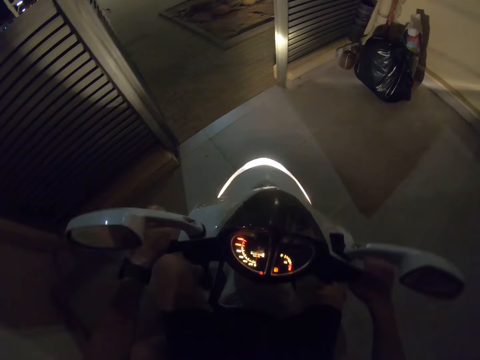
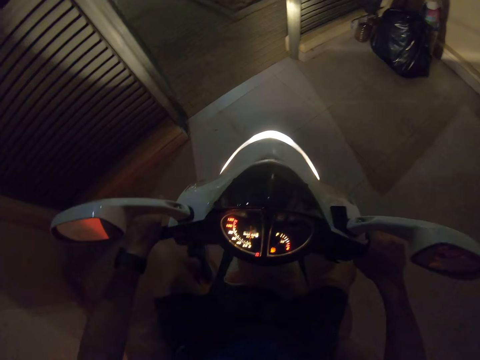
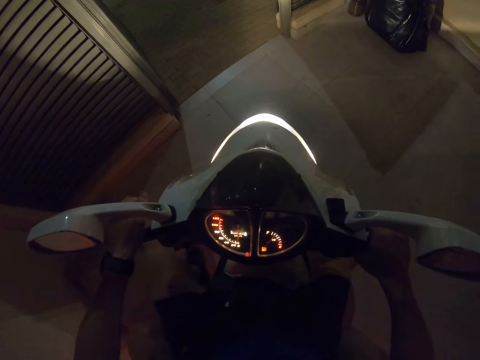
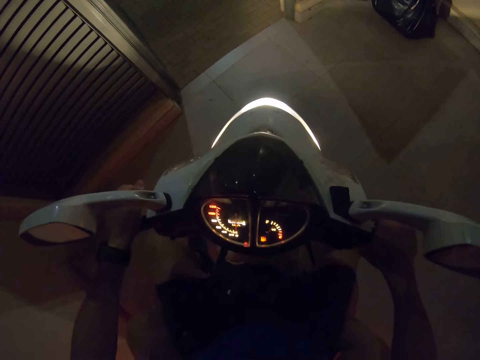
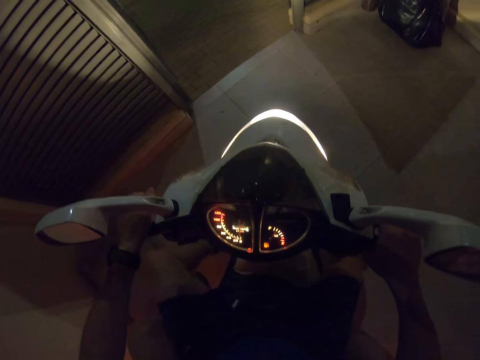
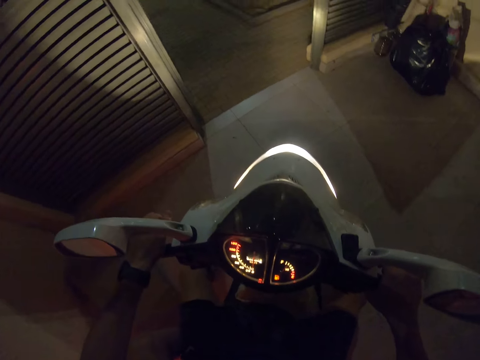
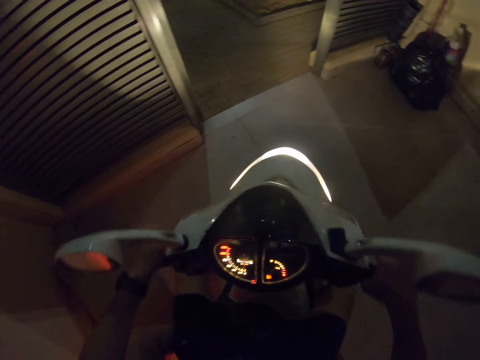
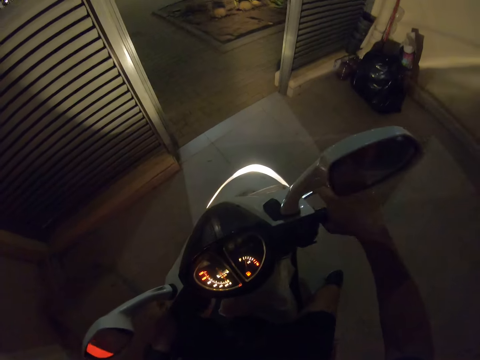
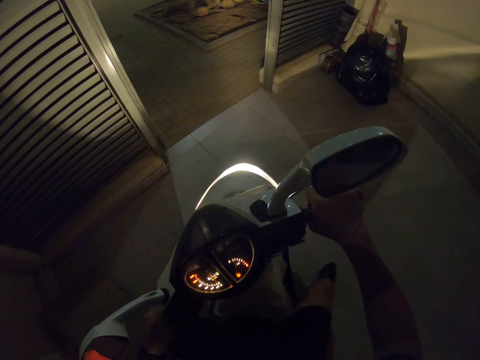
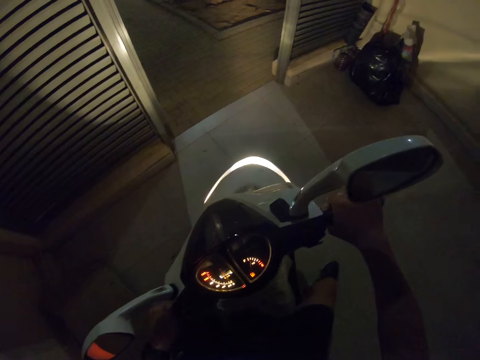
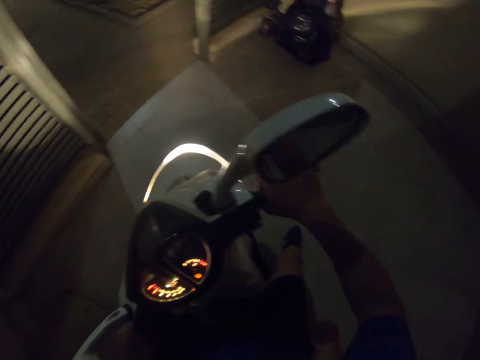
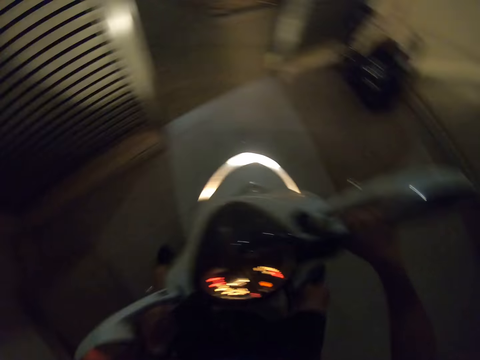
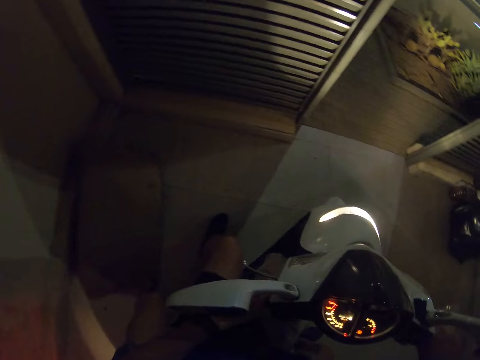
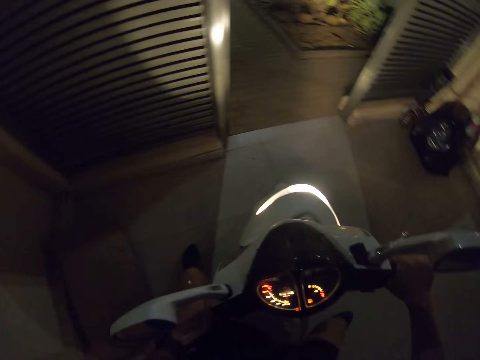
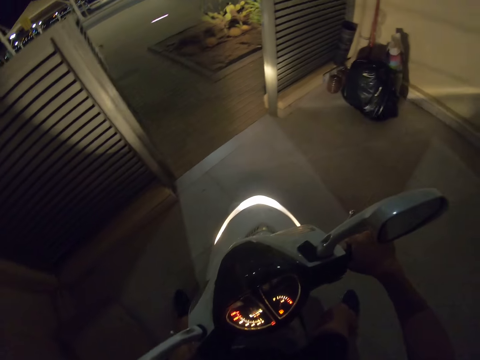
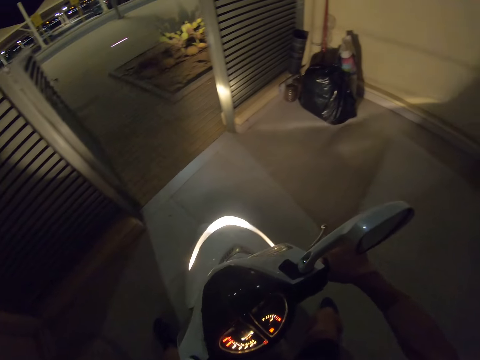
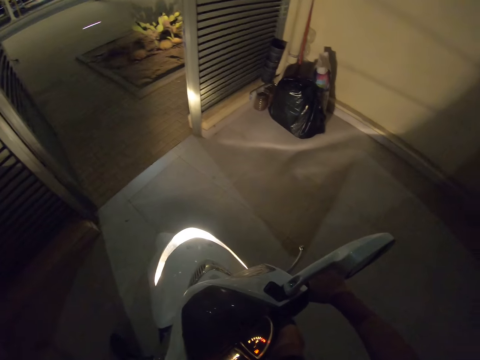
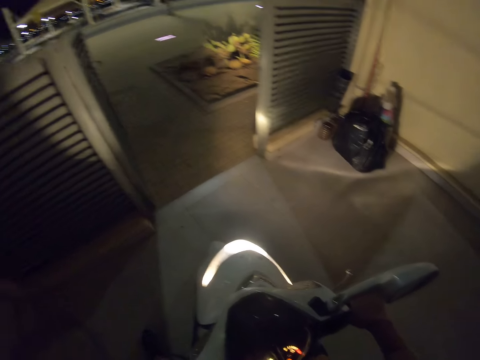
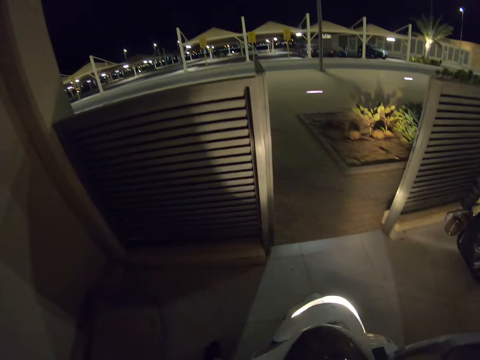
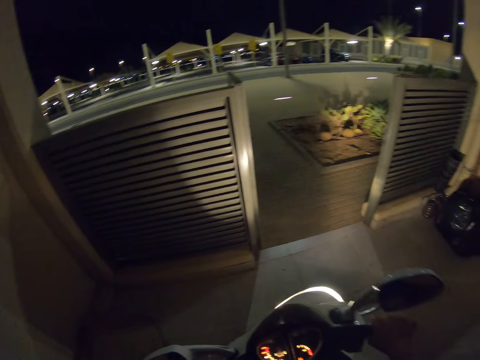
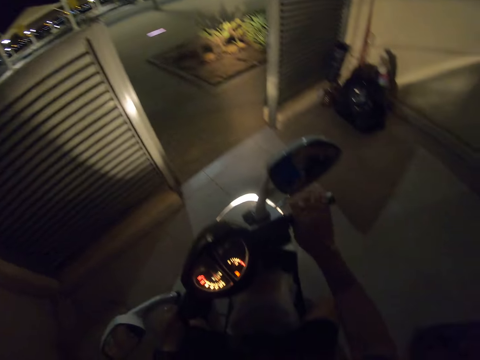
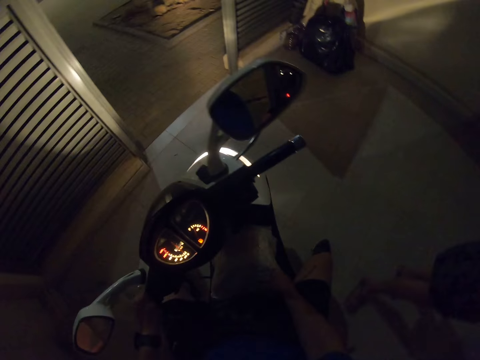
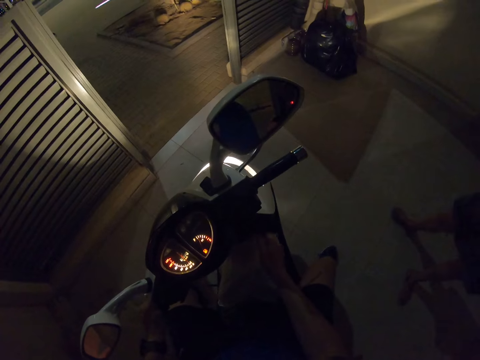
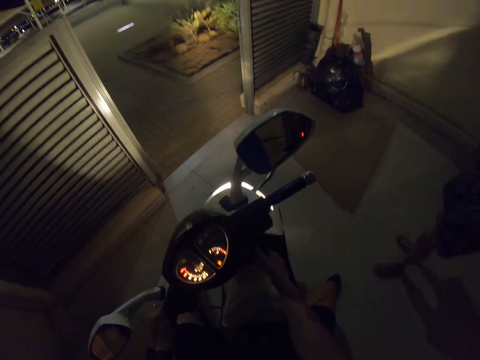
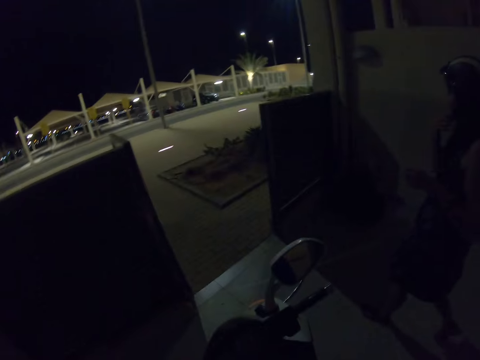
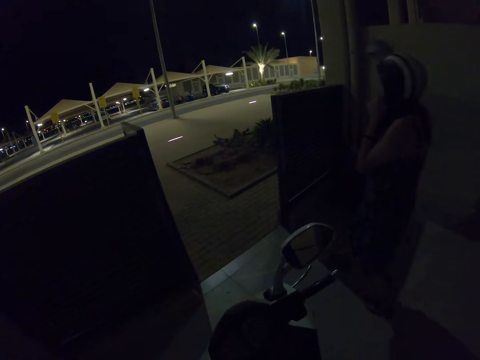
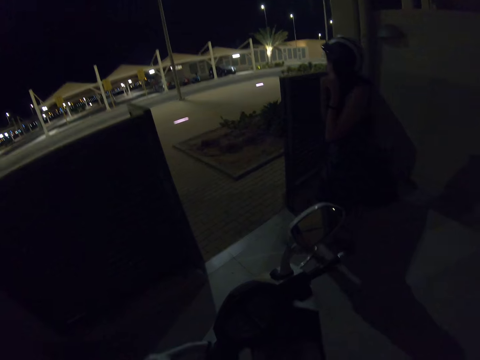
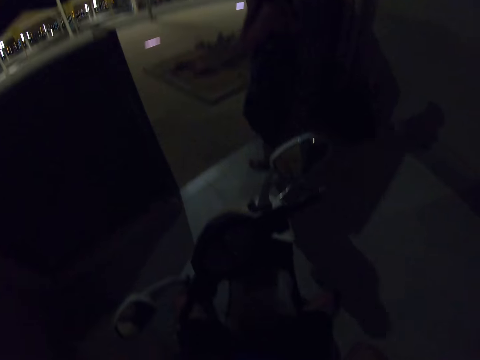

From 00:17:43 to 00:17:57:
The camera wearer looks around a garage. They ride a motorbike in the garage. They look around the garage. They park the motorbike in the garage. A man walks around the garage.

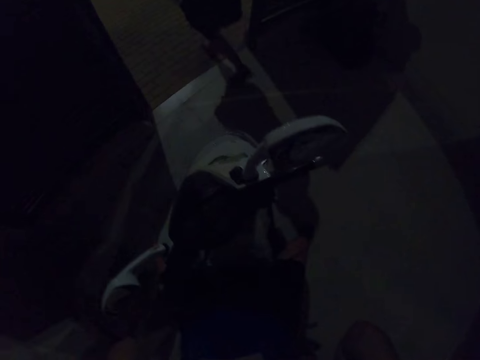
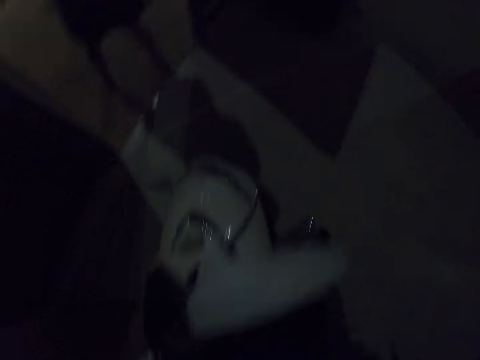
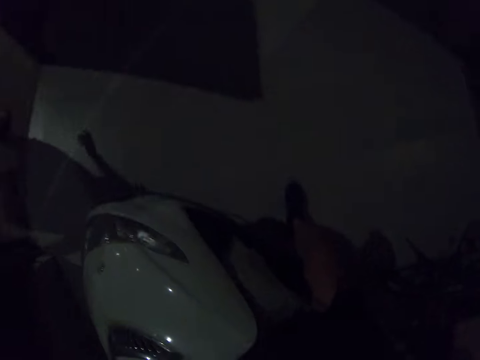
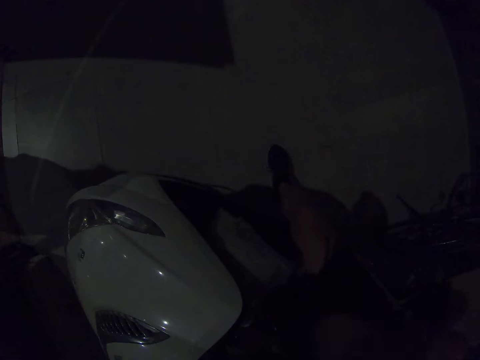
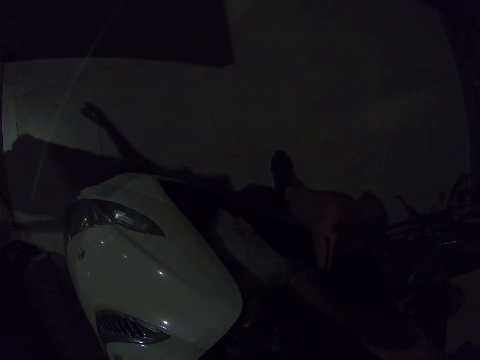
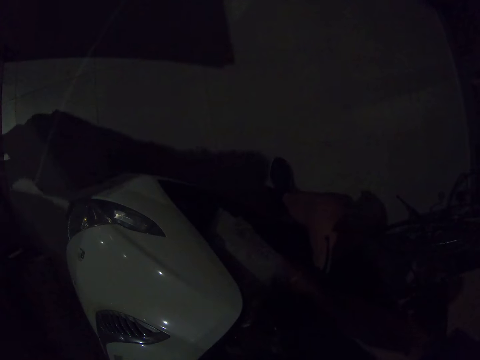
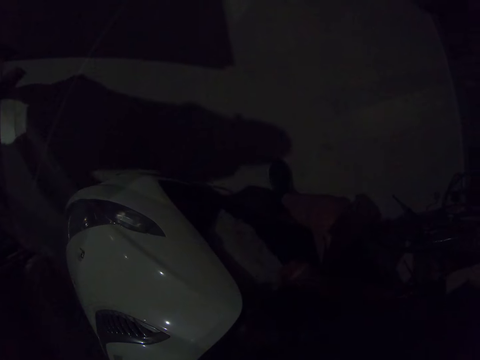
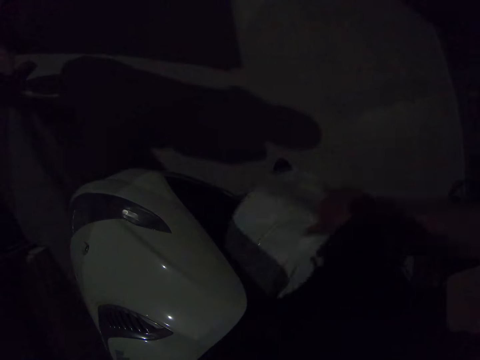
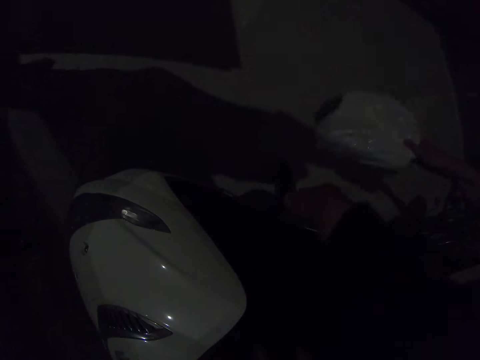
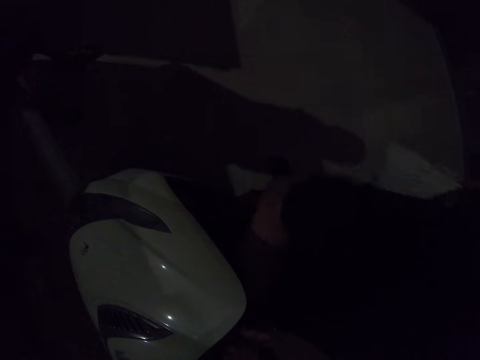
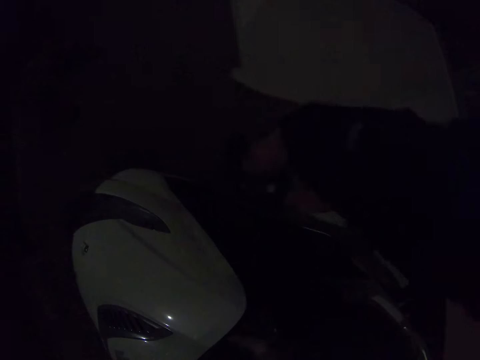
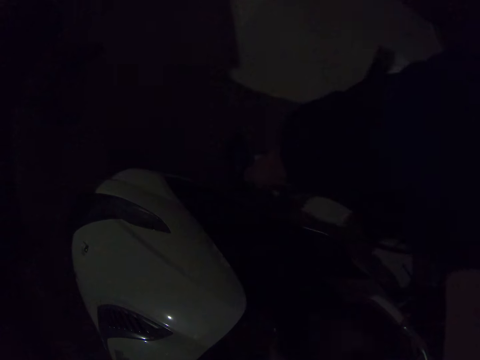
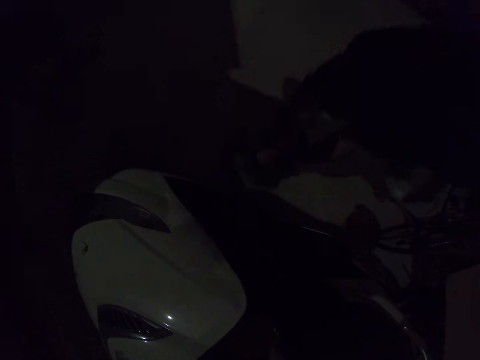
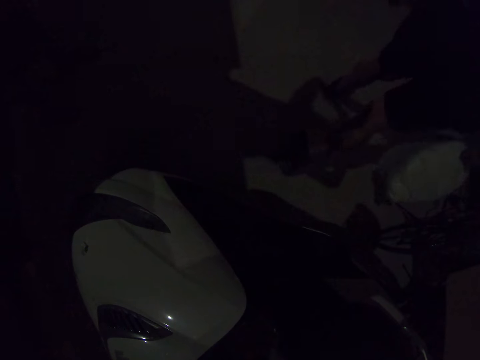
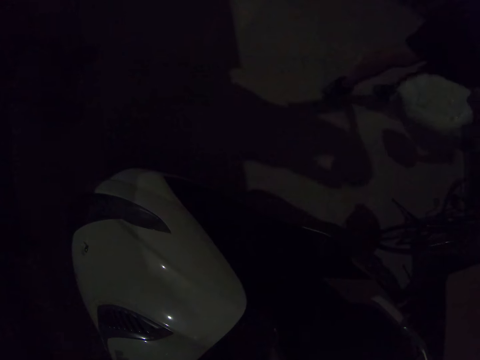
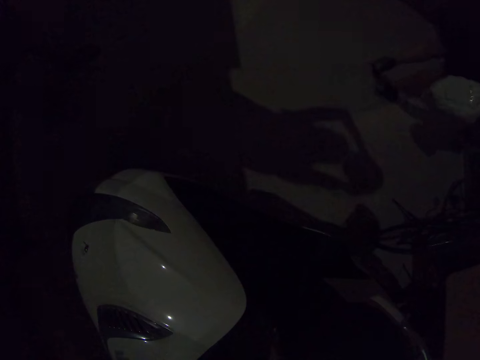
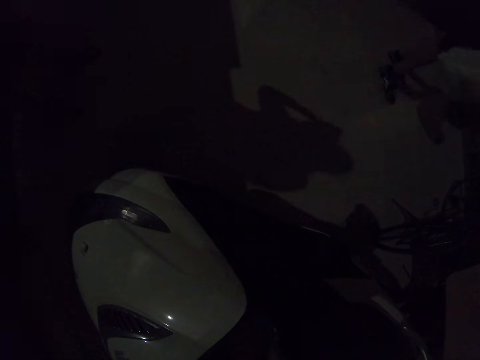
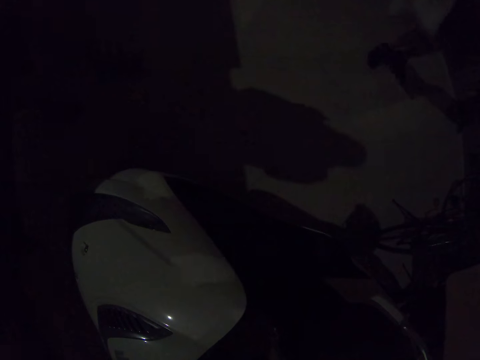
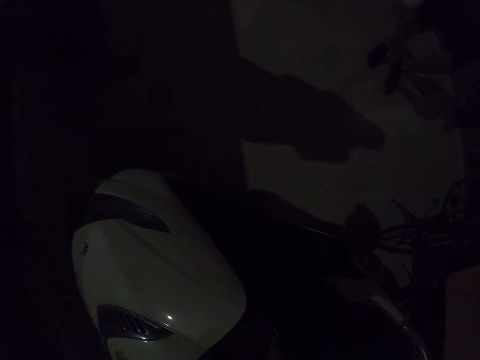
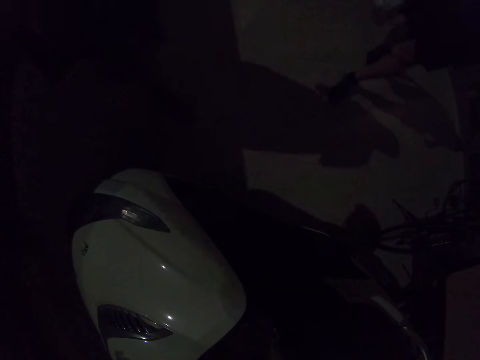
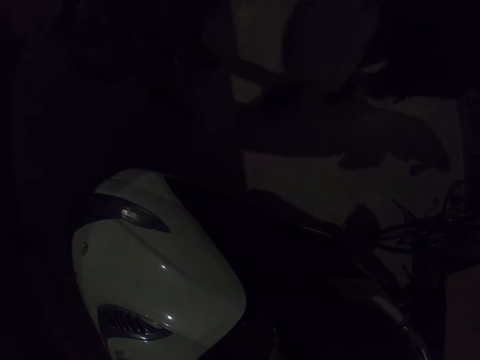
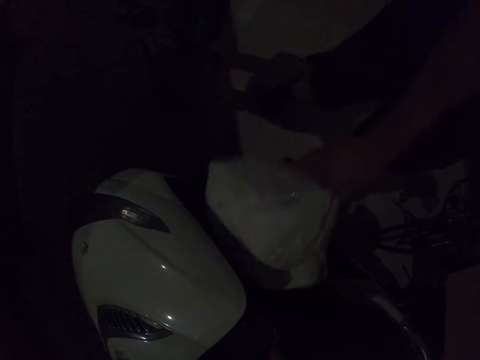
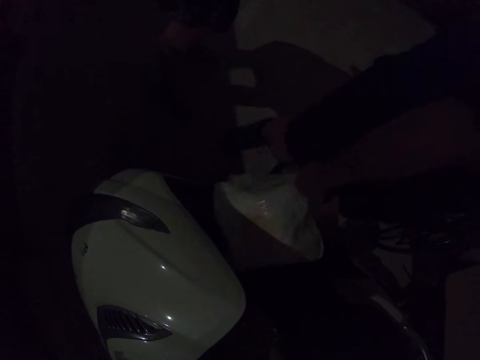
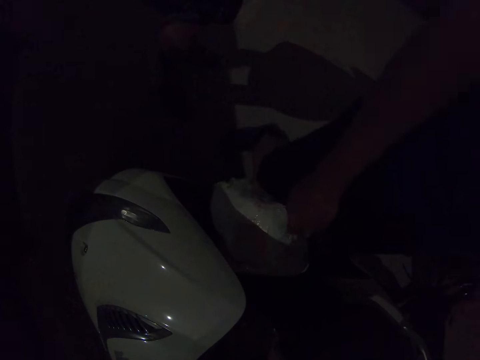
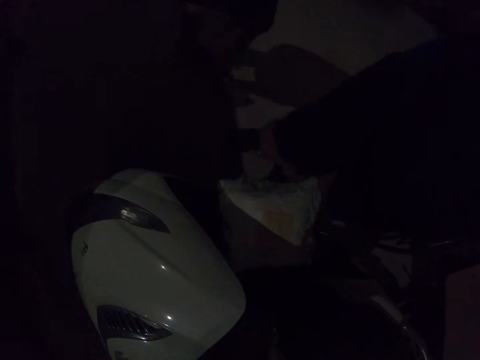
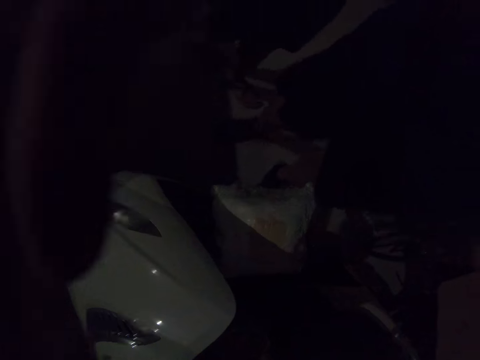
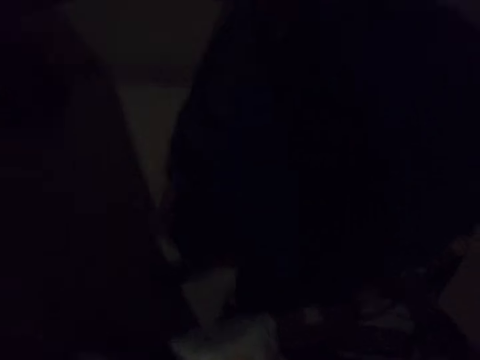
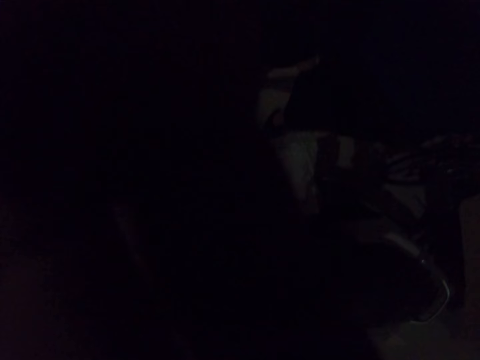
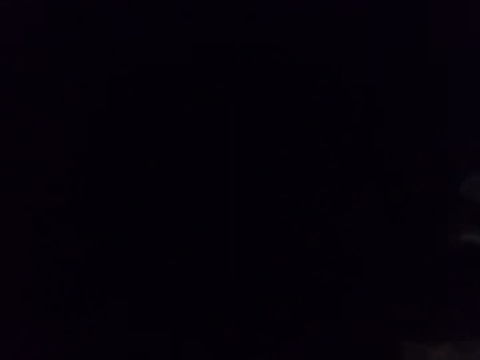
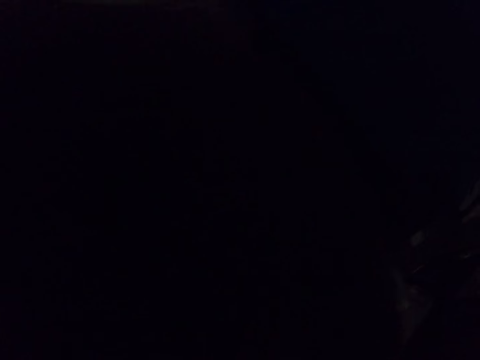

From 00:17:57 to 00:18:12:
A lady walks past the gate. The camera wearer parks a motorbike in a garage. They step down from the motorbike. They walk around the garage. They walk away. They look around the garage. They walk around the garage. They walk to the motorbike. They put down a shopping bag on the motorbike. They adjust a camera.
